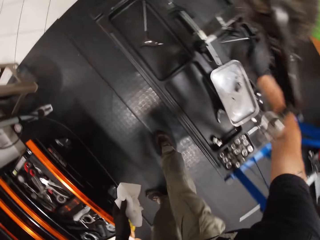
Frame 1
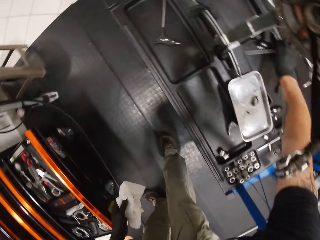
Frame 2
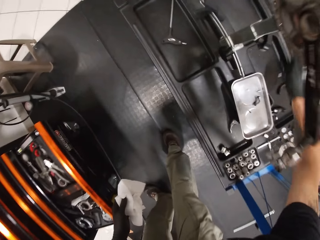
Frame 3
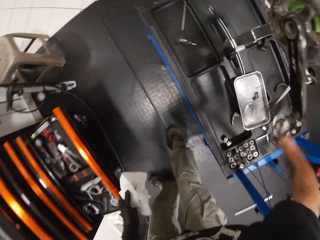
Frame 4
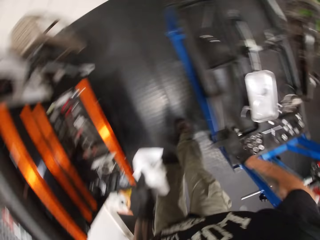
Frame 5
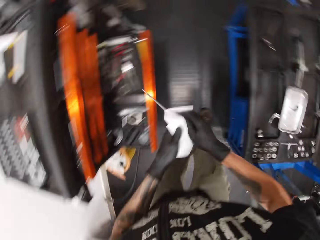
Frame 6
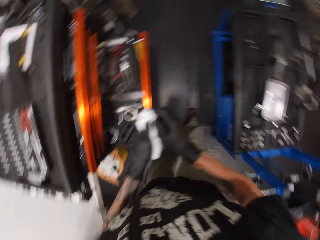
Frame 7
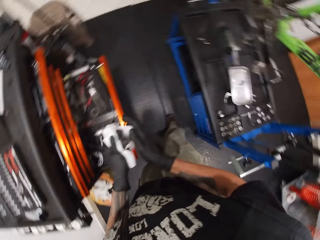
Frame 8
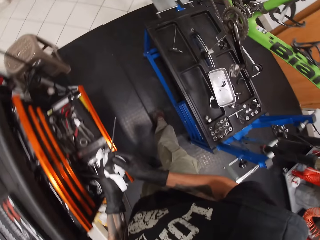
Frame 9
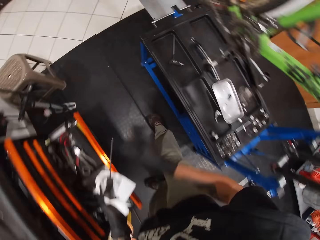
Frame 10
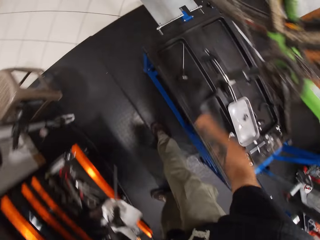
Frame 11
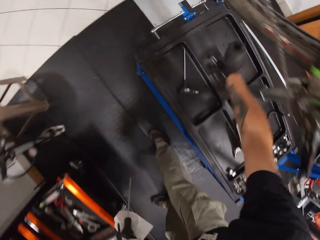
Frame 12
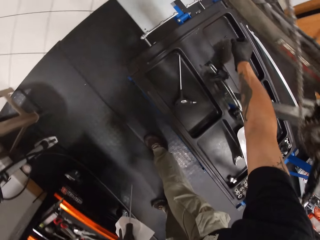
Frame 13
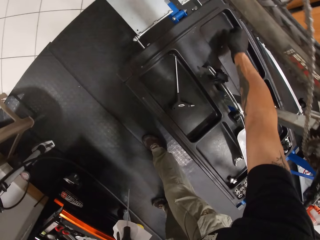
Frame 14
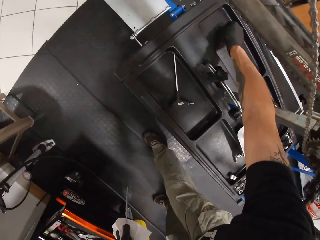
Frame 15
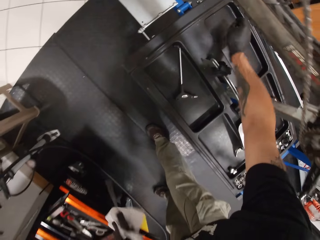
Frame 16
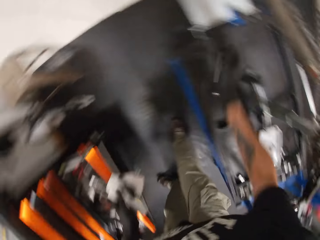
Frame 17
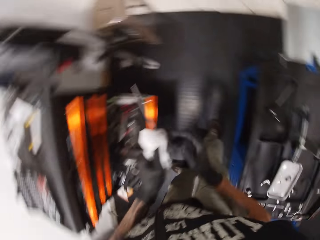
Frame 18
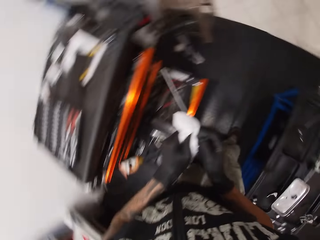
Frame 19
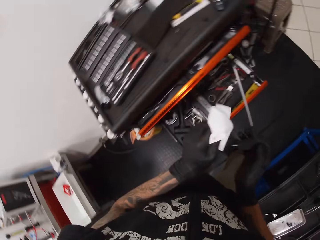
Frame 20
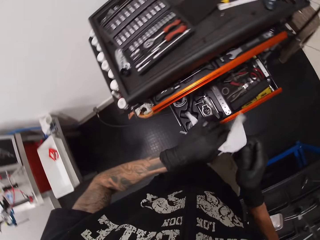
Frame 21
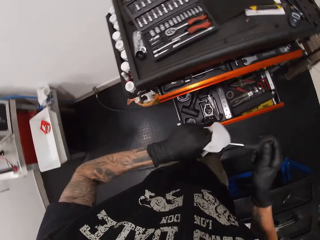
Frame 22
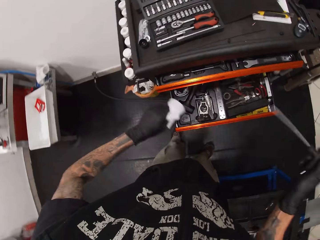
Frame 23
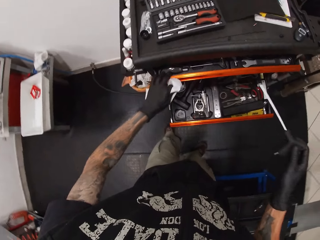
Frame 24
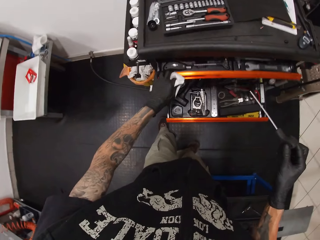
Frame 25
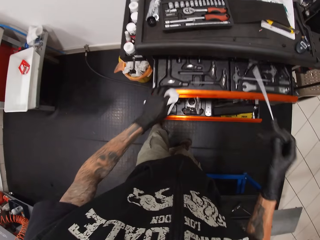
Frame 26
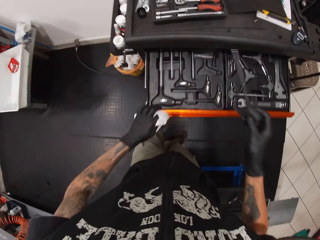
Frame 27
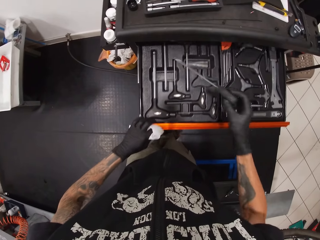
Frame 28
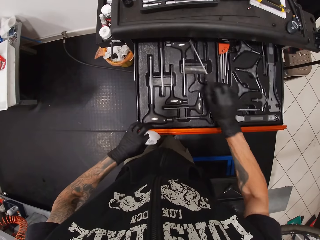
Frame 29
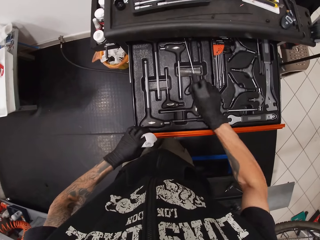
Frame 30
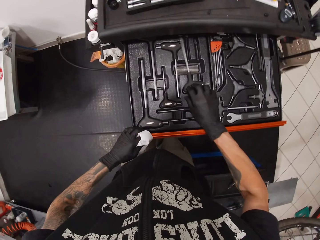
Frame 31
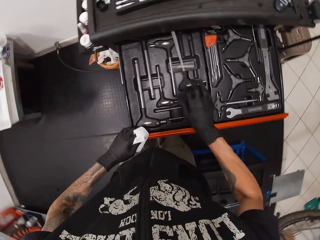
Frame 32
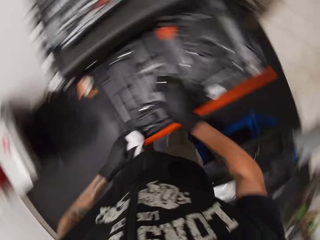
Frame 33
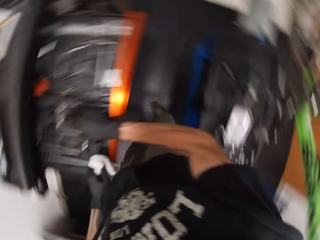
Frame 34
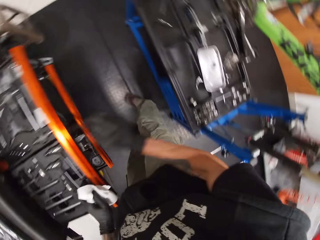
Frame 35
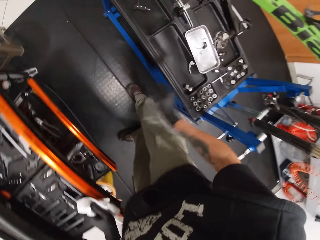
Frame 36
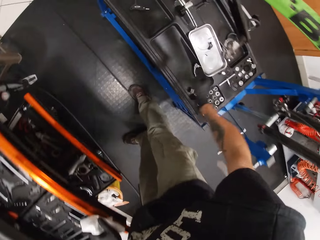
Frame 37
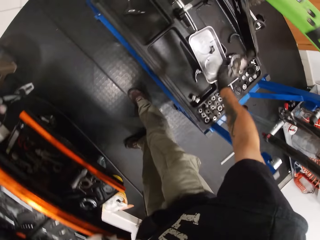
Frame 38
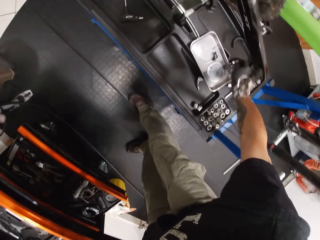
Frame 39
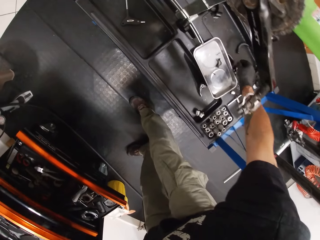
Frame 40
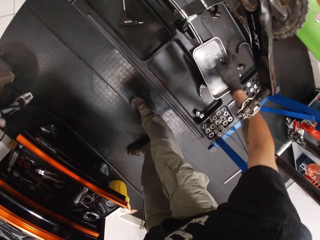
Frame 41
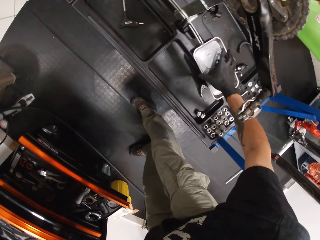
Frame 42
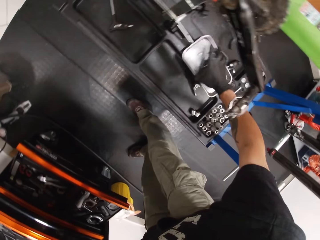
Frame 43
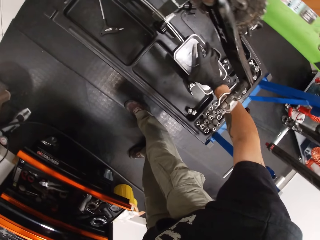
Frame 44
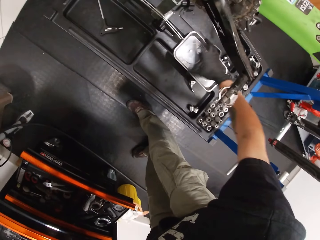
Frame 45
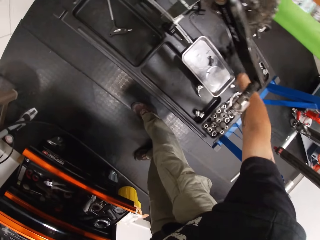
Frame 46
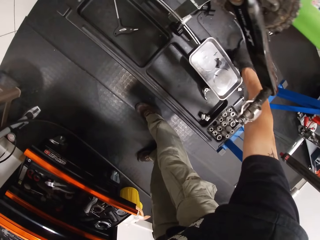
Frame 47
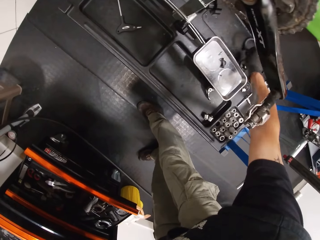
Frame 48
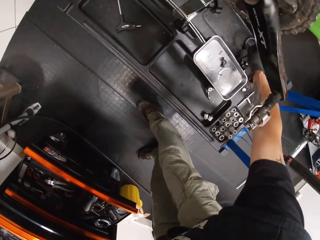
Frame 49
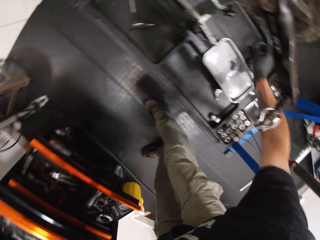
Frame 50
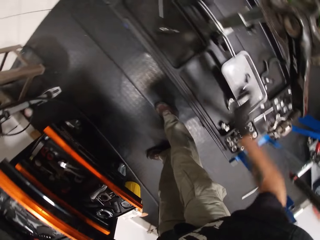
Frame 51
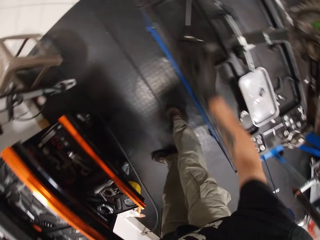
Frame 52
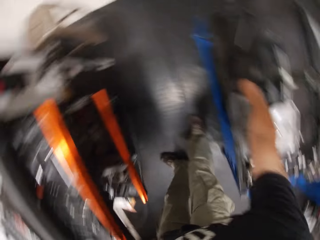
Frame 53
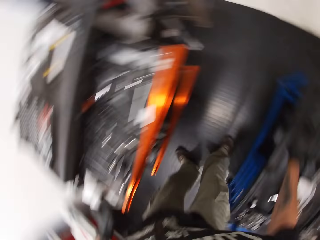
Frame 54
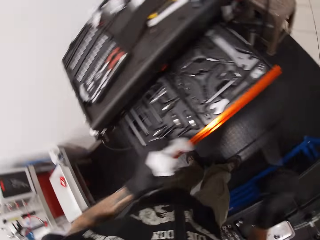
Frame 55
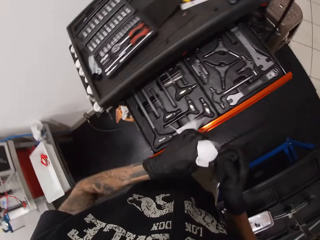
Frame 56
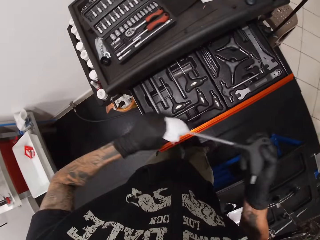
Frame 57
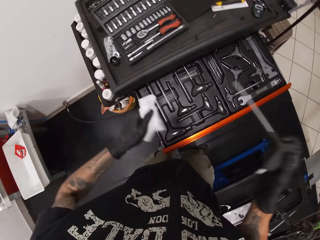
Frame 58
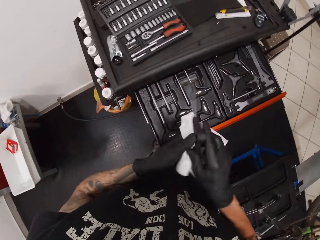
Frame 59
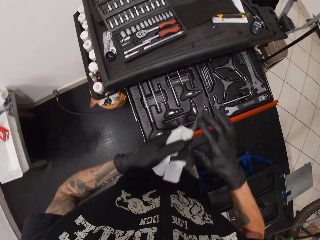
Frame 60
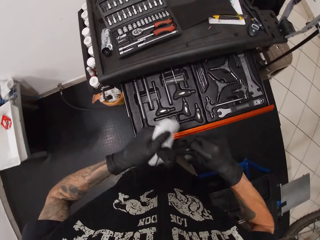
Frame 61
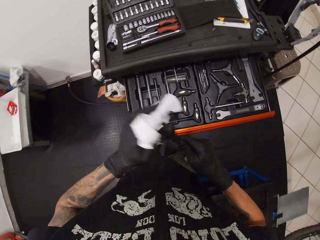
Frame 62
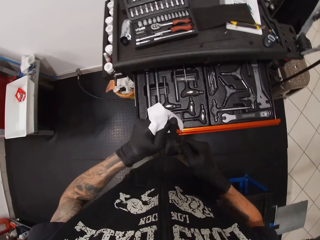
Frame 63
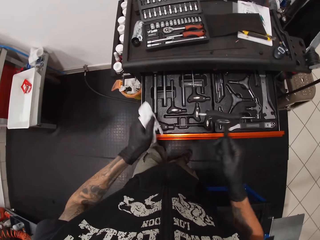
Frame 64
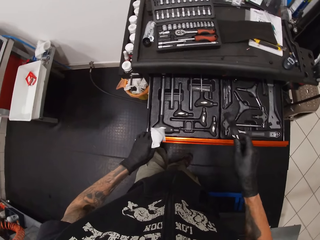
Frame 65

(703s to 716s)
The camera wearer picks a t-wrench on the workbench with his right hand. He cleans the t-wrench in his right hand with the tissue paper or paper towel in his left hand. He passes the t-wrench in his right hand to his left hand. He picks a nut or screw on the workbench with his right hand. He puts the screw on the paper towel. He passes the t-wrench in his left hand to his right hand. He cleans the t-wrench in his right hand with the tissue paper in his left hand. He opens the tool cabinet drawer with his left hand. He drops the t-wrench in his right hand in the drawer. He adjusts a container on the workbench with his right hand. He touches a plug on the workbench with his right hand. He moves a bearing puller. He picks a t-wrench on the workbench with his right hand. He cleans the t-wrench in his right hand with the tissue paper in his left hand.

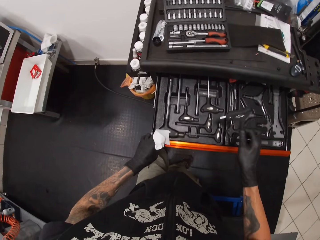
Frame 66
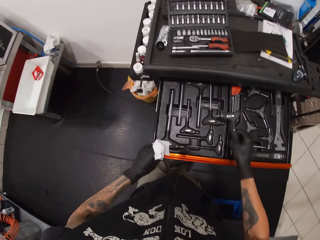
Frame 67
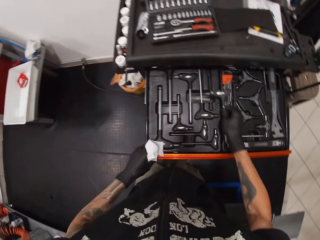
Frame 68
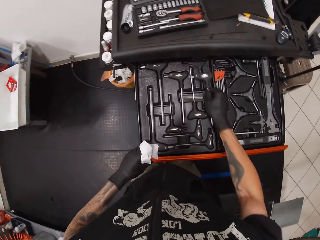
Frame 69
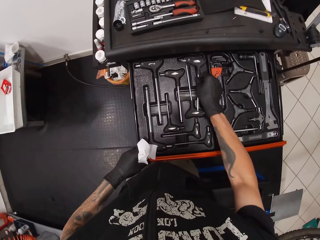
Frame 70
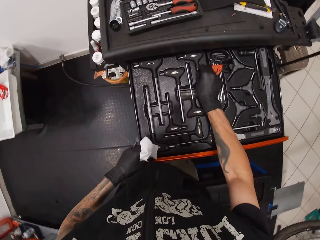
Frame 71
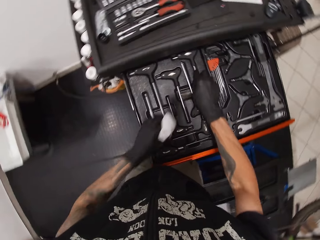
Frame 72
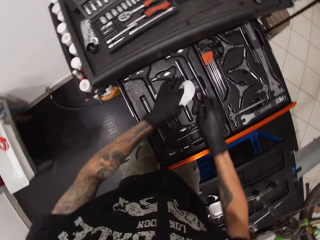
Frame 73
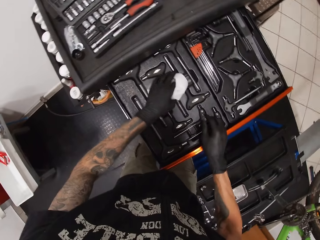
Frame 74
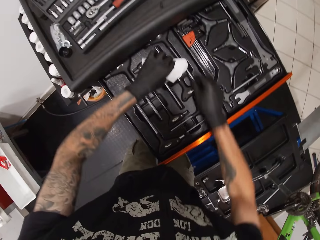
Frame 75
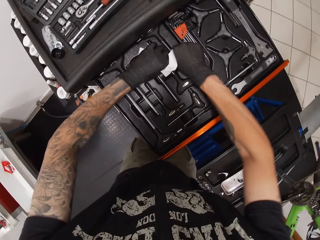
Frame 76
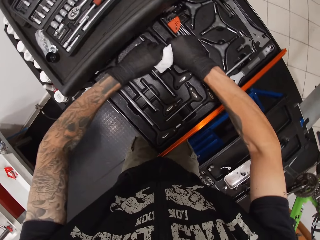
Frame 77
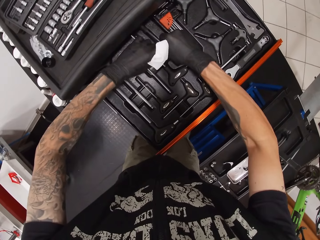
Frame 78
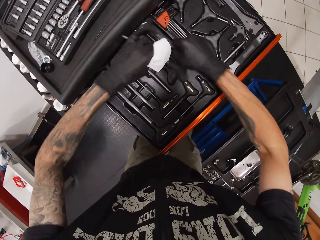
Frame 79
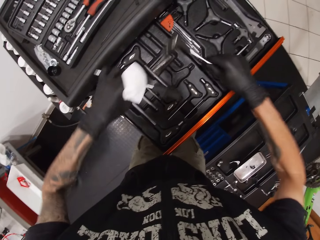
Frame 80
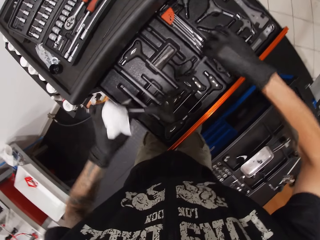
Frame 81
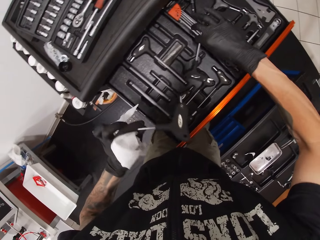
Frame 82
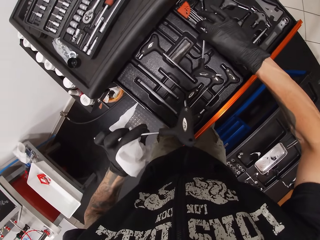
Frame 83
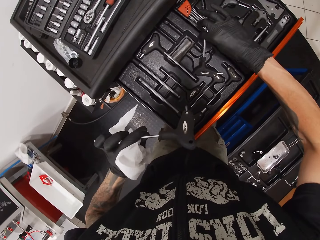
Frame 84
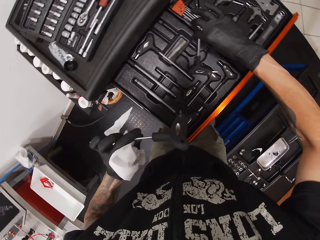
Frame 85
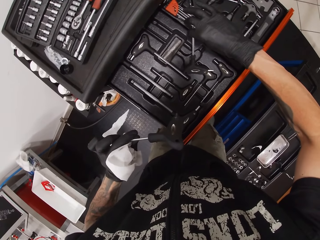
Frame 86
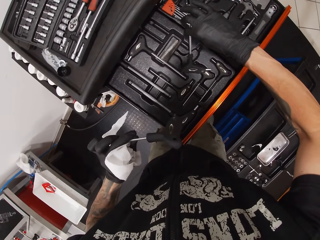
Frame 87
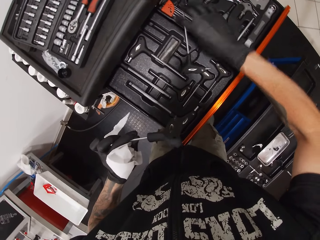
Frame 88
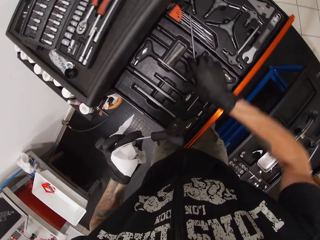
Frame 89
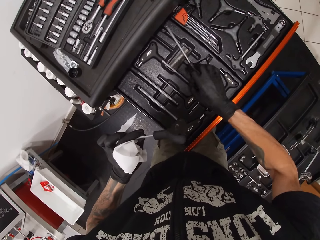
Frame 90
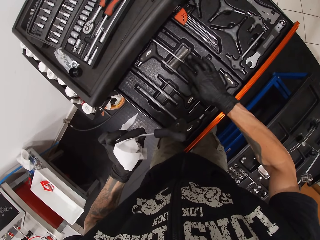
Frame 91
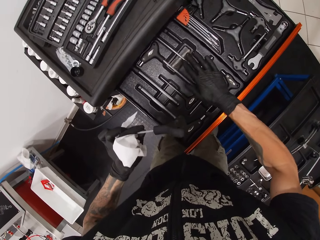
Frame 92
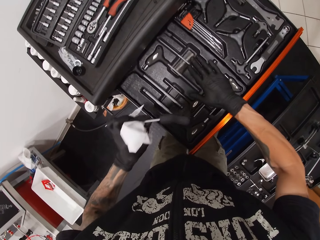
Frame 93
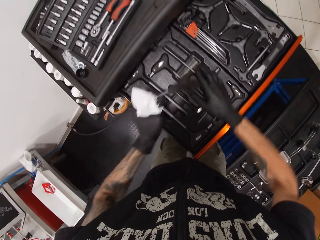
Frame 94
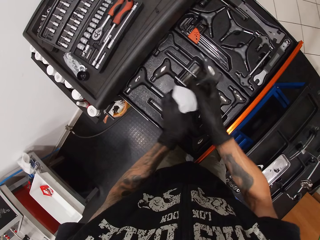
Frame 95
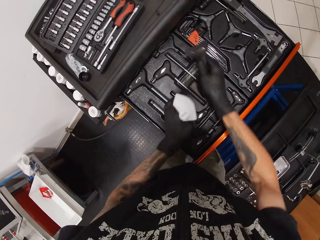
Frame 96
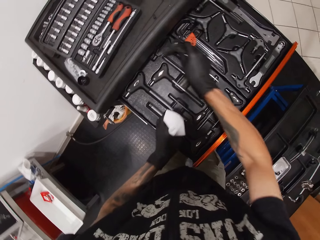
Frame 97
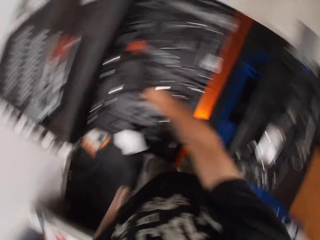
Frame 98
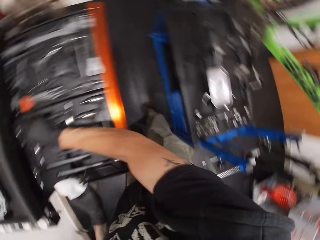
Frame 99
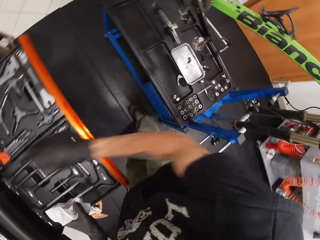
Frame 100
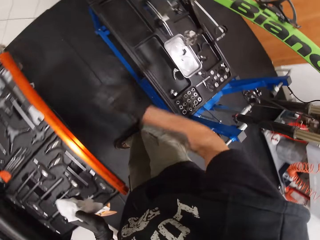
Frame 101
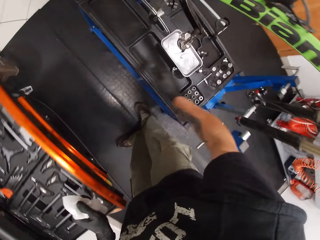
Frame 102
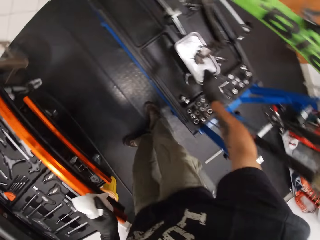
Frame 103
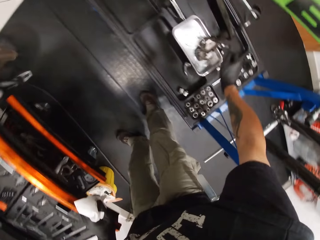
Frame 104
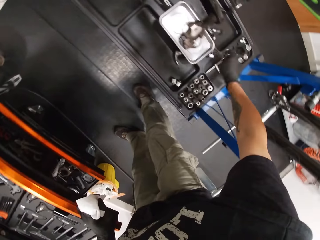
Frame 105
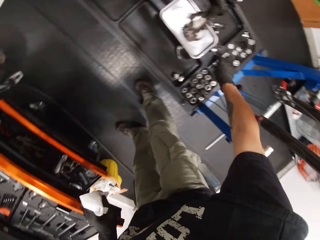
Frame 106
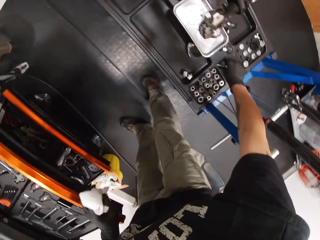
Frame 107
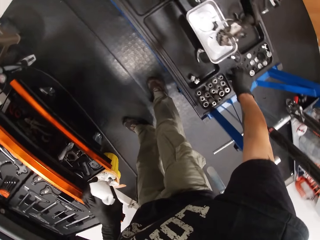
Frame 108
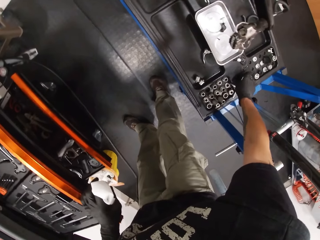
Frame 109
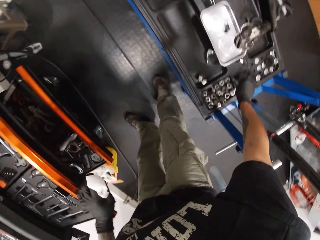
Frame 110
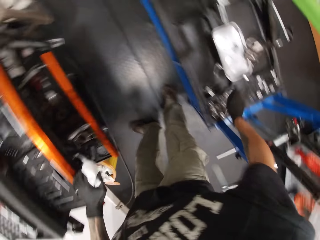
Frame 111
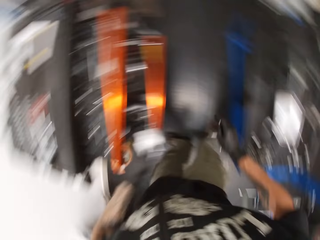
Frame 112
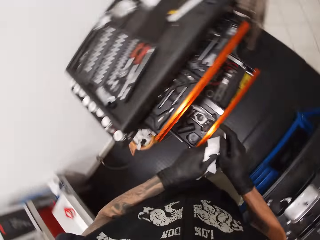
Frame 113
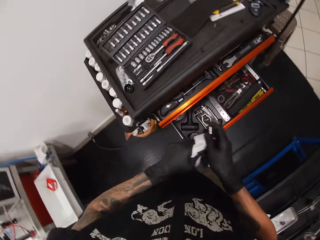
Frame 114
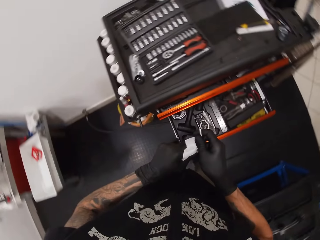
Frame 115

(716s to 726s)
The camera wearer drops the t-wrench or Allen key in his right hand in the drawer. He arranges the t-wrenches in the drawer with both hands. He picks the Allen keys with his hands, puts down the Allen key, and puts the Allen key in the drawer. He switches the Allen key to the other hand. He puts the Allen key in the drawer. He picks a socket wrench on the workbench with his right hand.
